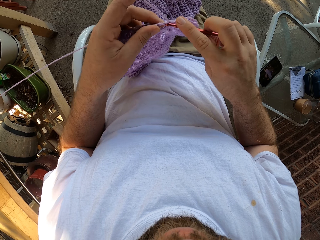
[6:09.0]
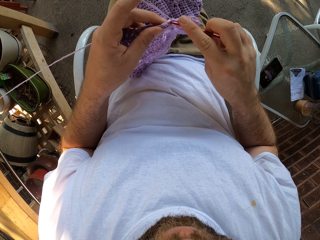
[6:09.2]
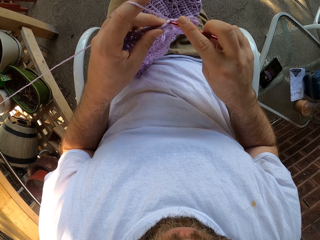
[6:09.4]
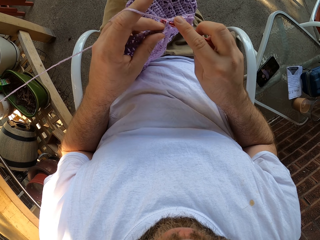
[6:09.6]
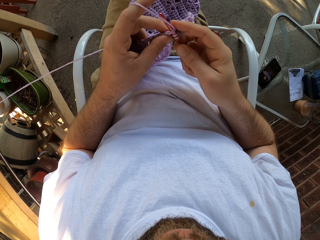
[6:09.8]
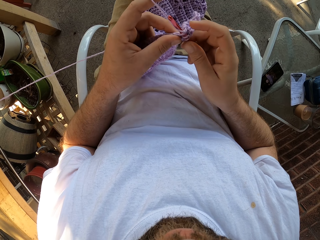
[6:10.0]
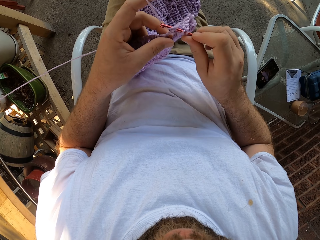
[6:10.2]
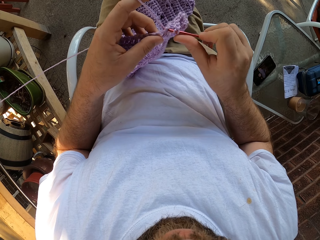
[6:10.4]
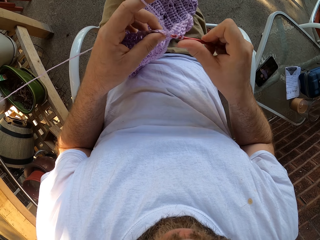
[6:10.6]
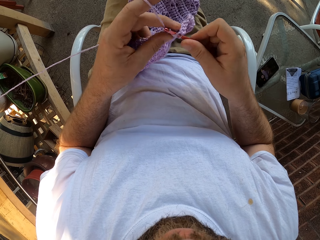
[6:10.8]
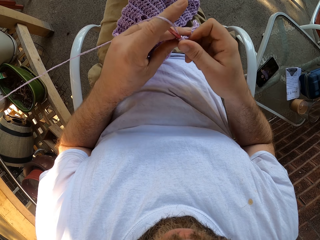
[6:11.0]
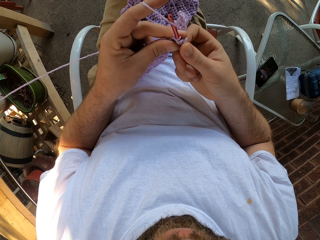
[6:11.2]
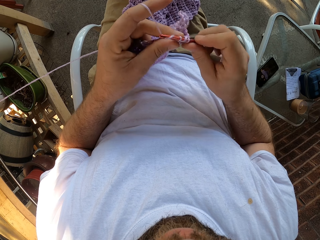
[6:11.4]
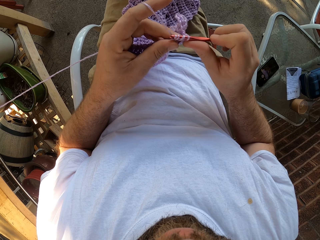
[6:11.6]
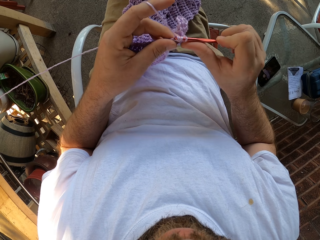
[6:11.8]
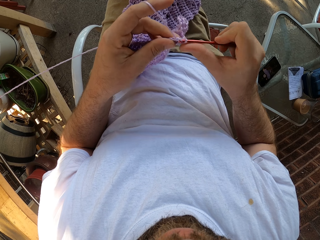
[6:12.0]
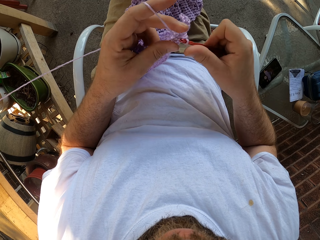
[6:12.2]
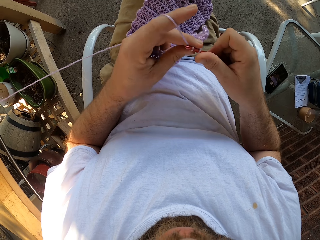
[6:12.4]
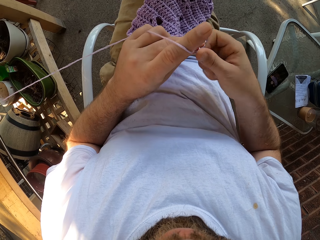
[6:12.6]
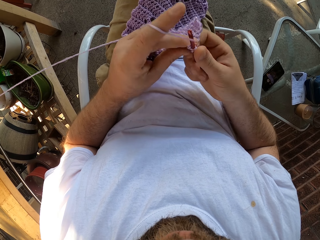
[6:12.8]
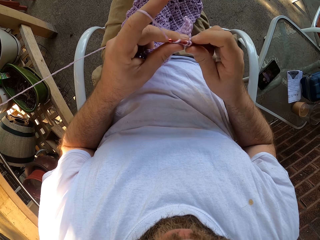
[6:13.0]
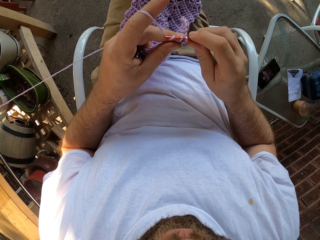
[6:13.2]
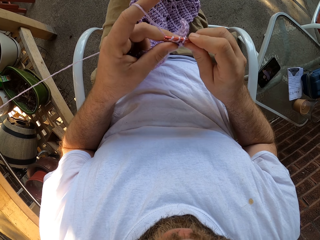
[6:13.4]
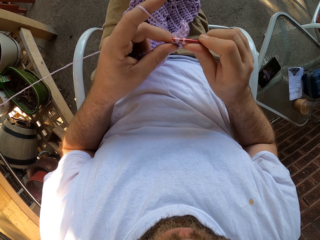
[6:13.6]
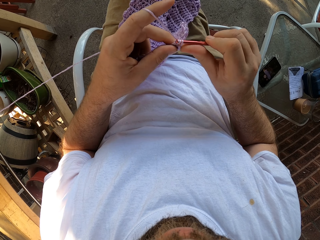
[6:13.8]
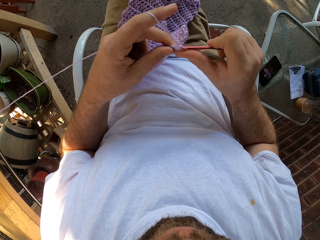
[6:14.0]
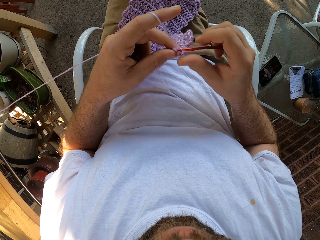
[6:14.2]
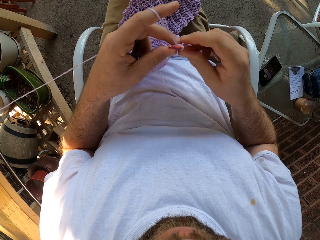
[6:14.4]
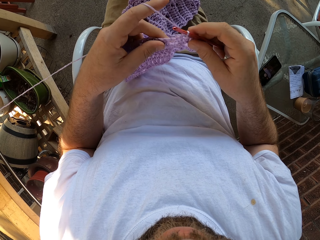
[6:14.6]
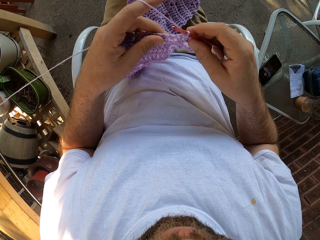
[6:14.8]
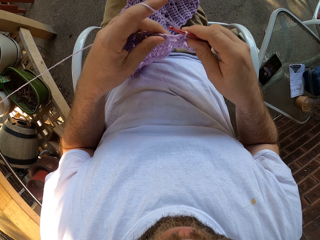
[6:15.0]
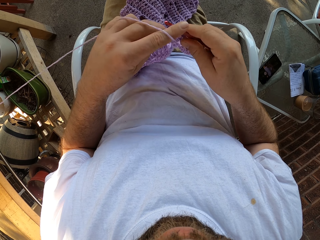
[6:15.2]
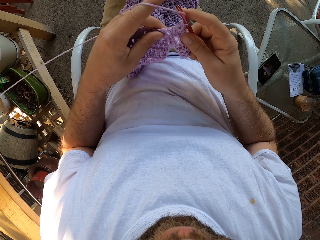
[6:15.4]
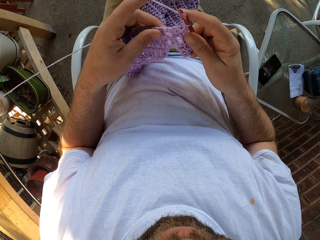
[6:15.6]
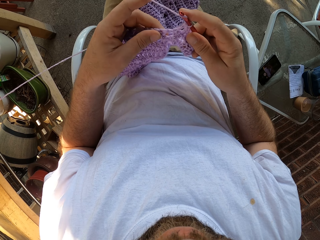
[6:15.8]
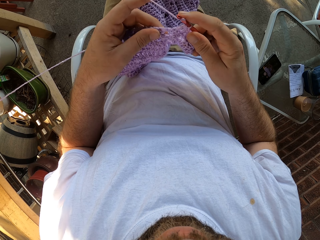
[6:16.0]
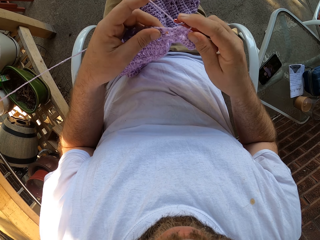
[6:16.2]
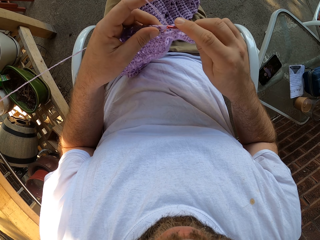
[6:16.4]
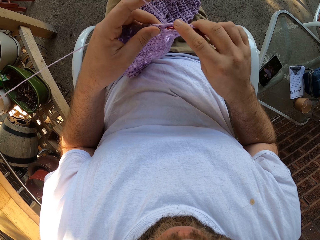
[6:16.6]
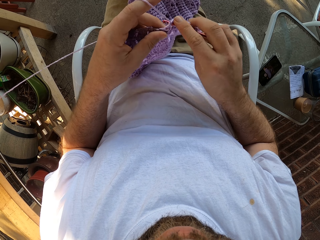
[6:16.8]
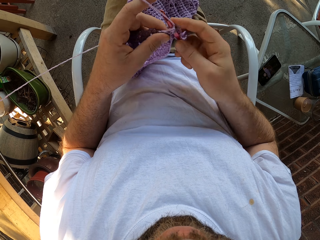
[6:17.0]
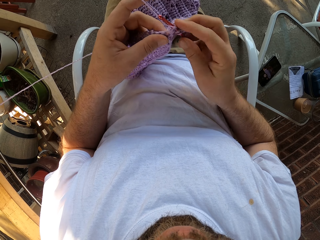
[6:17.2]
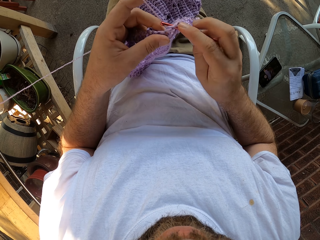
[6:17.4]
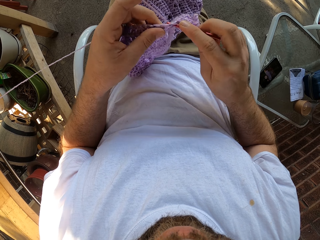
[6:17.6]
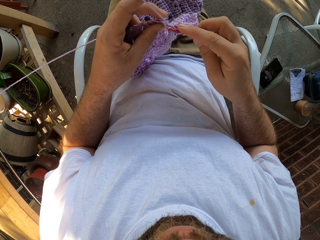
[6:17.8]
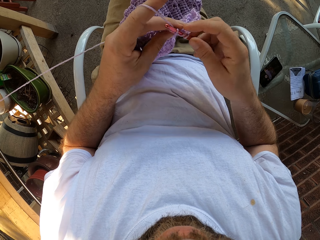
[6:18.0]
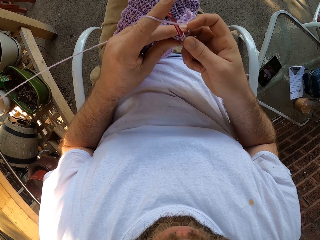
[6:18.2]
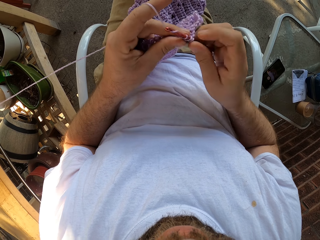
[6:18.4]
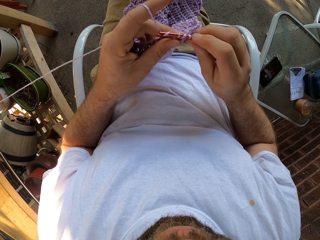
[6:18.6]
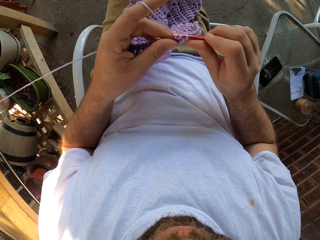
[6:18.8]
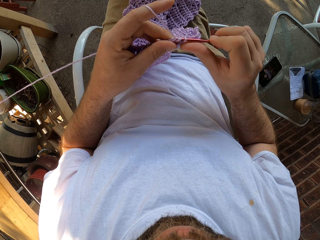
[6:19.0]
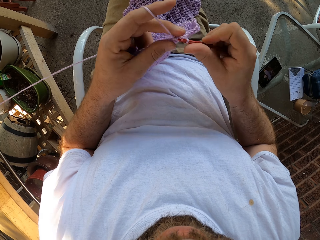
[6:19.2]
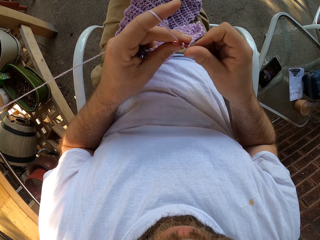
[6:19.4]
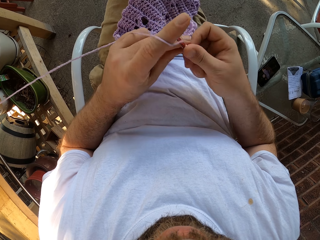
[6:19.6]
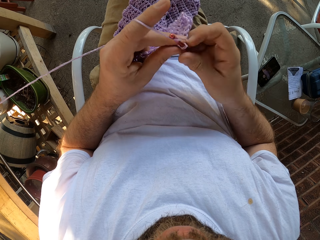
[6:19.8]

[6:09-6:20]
The camera wearer adjusts the fabric and knits the fabric.

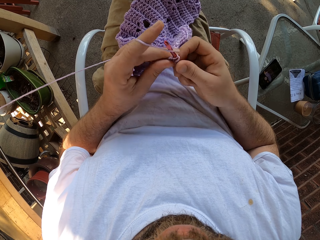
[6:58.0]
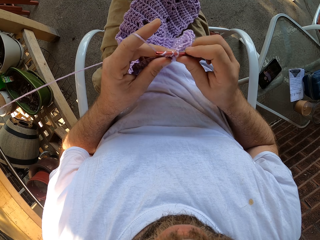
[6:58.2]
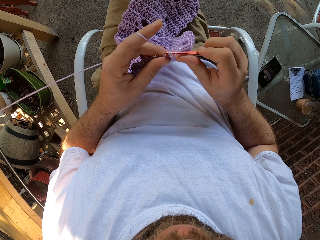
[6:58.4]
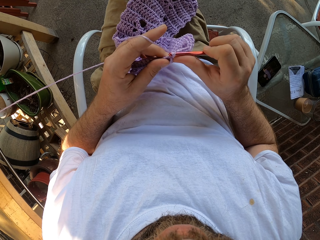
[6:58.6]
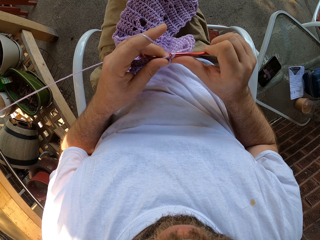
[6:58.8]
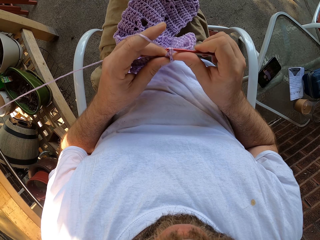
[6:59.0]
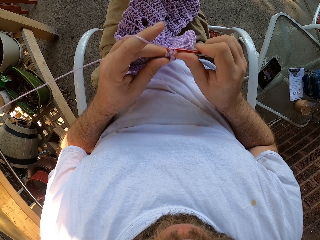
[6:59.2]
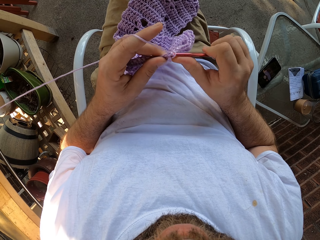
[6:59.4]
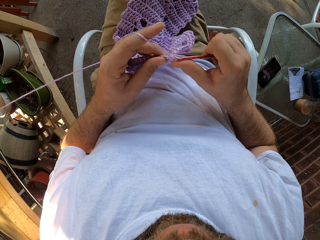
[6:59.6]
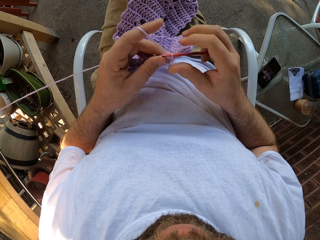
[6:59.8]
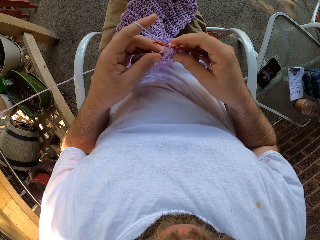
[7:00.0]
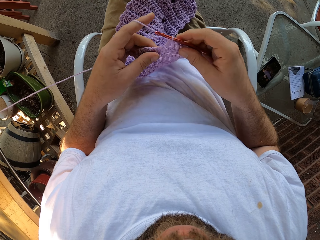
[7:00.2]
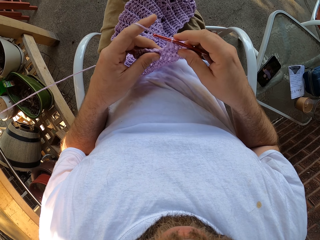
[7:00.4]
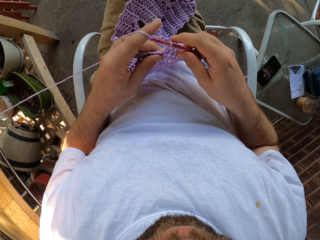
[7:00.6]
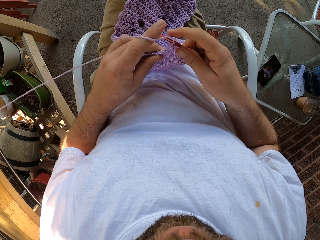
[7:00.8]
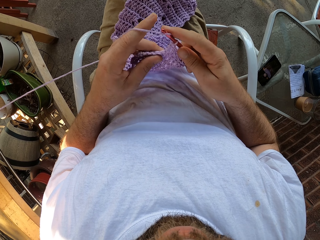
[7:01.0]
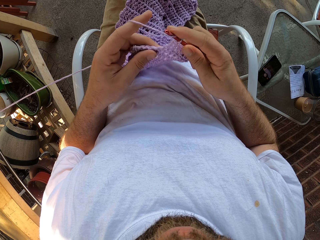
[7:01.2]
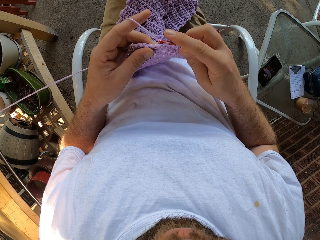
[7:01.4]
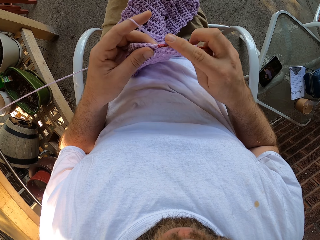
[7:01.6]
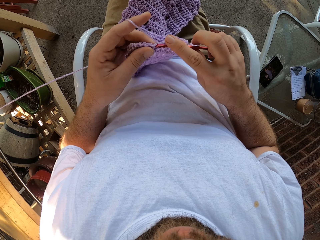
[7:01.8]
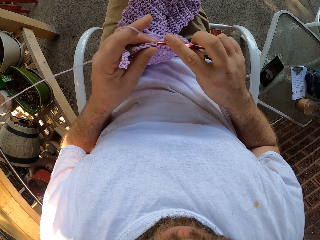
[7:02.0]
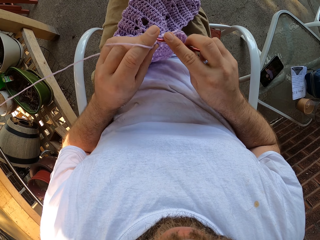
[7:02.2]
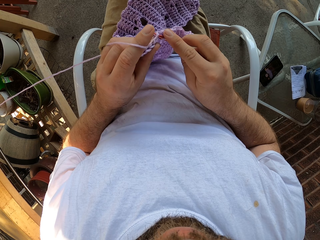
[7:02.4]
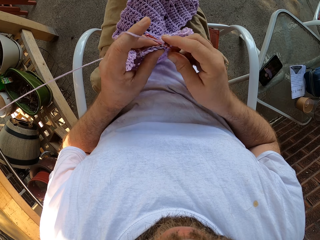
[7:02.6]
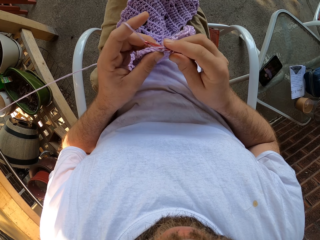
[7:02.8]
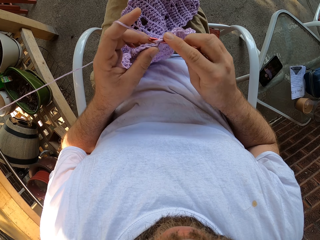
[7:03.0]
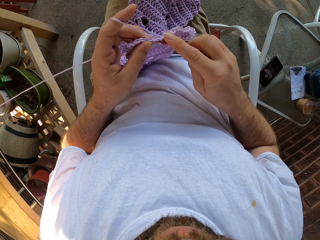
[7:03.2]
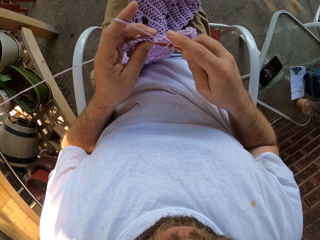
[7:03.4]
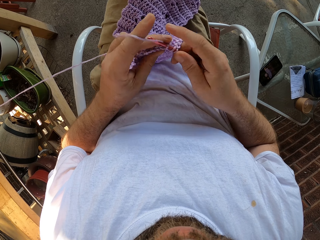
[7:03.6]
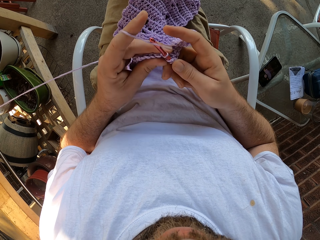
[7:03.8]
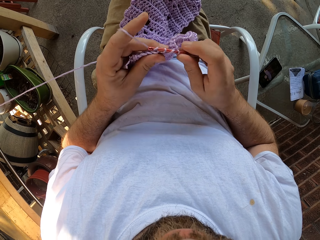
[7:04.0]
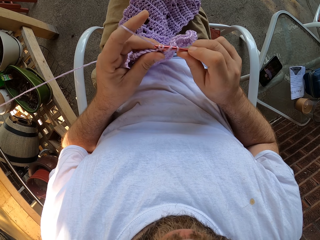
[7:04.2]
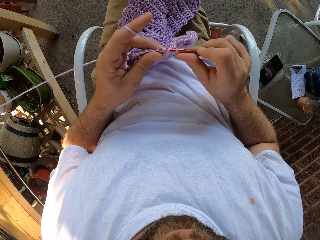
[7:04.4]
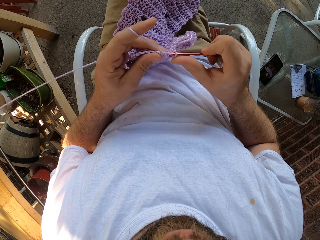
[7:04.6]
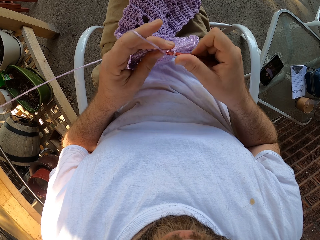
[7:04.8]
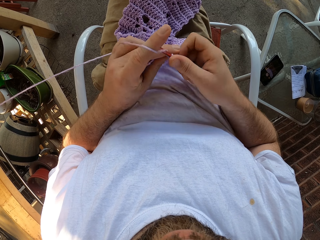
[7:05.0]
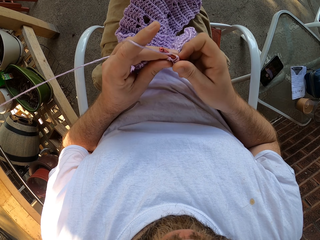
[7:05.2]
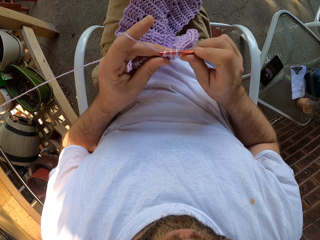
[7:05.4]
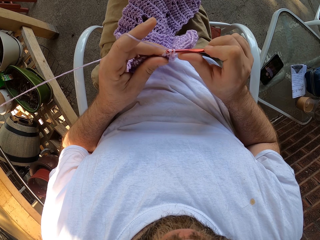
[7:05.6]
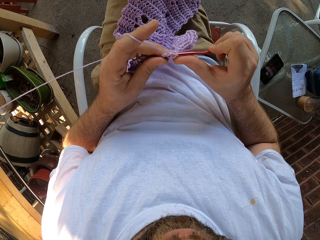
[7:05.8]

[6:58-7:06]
The camera wearer adjusts the fabric and knits the fabric.
